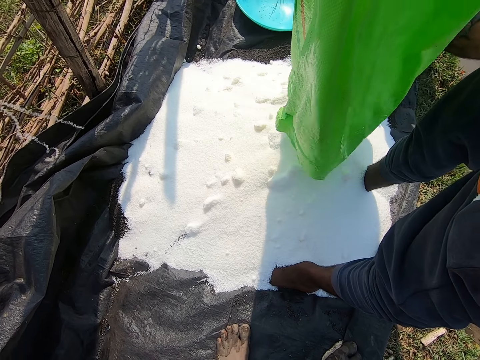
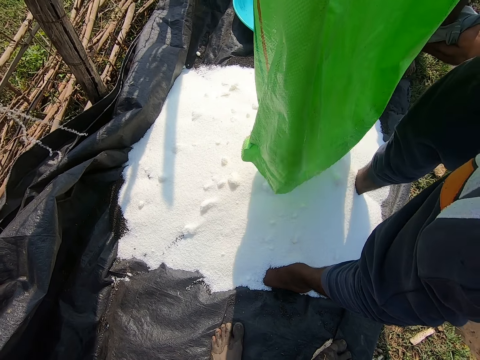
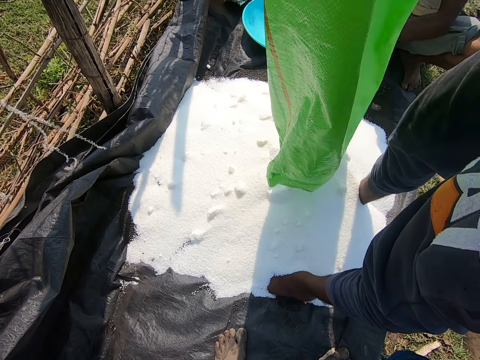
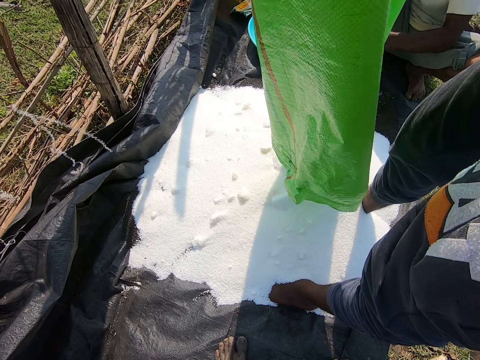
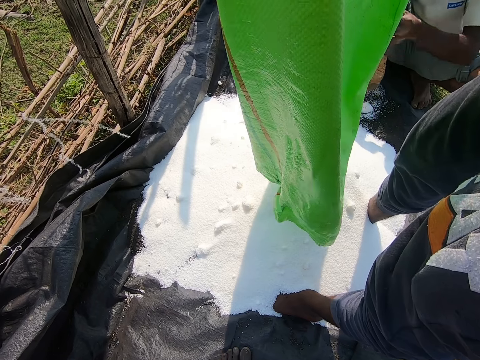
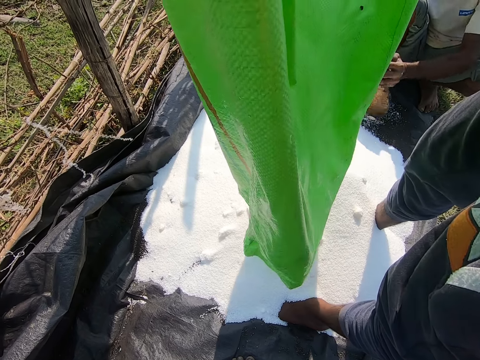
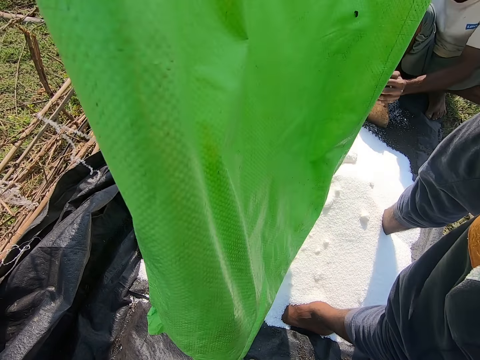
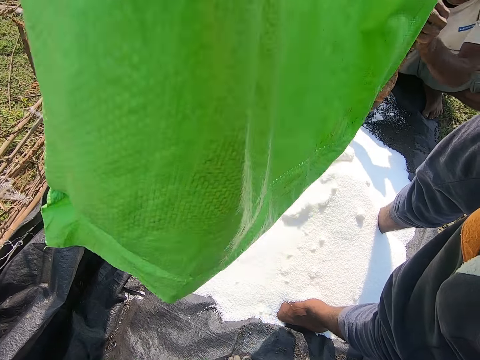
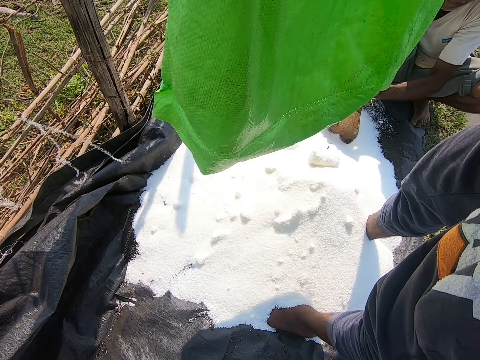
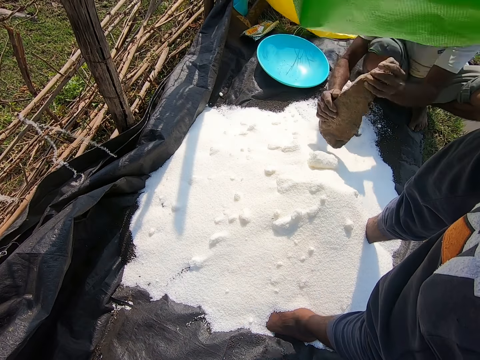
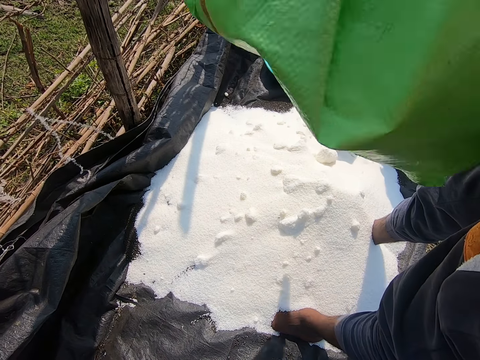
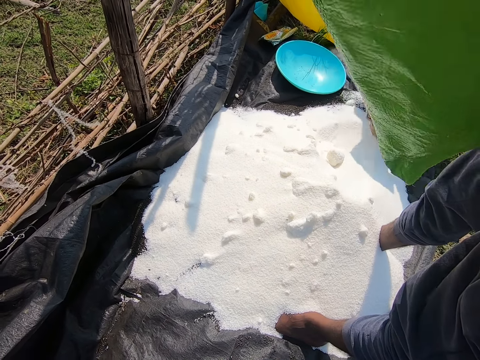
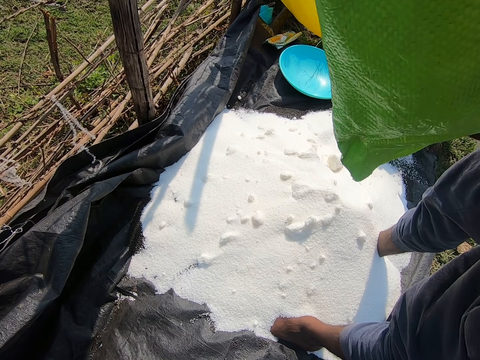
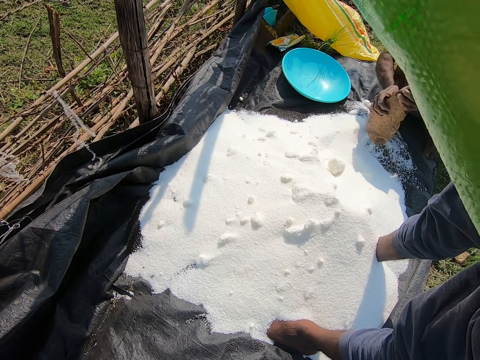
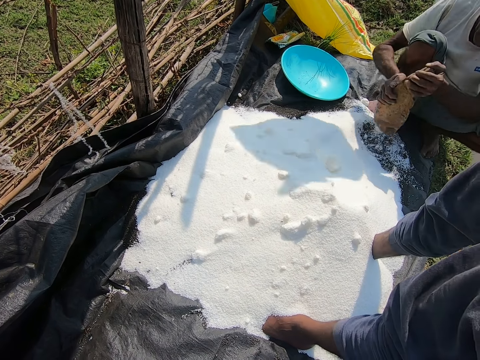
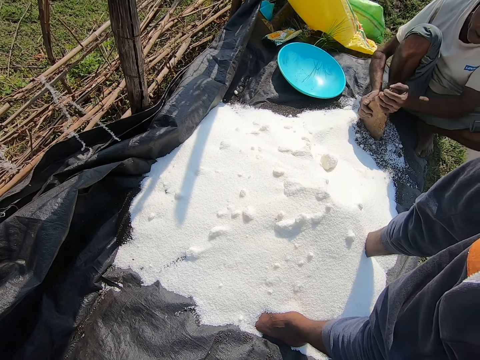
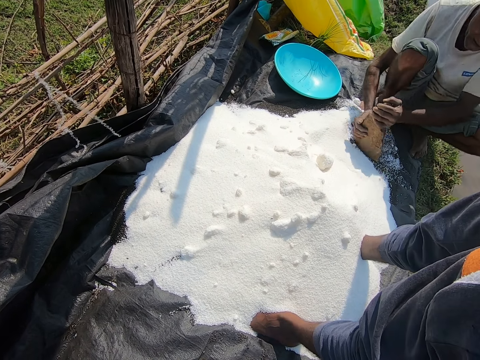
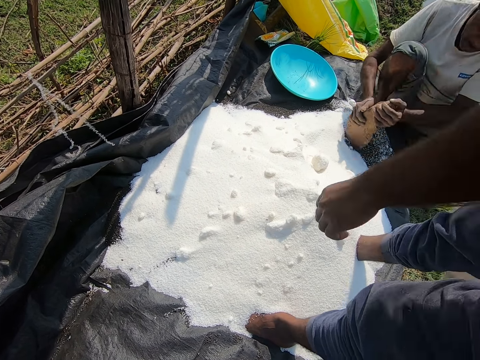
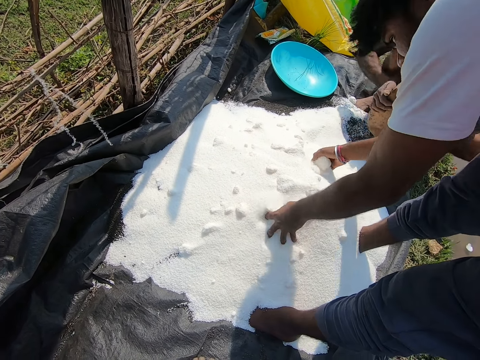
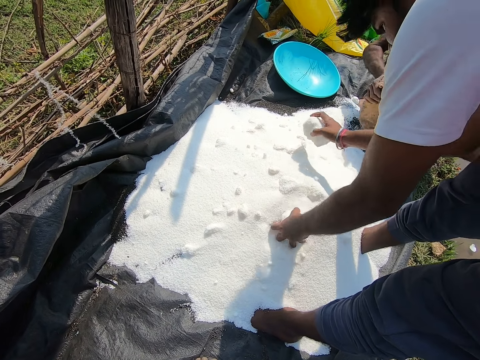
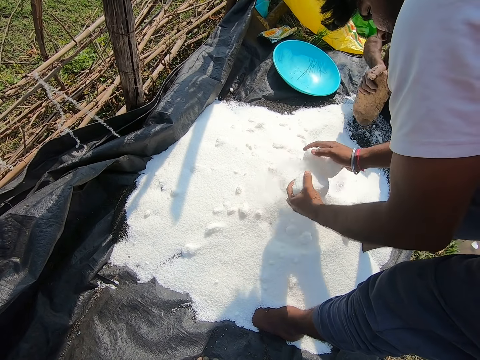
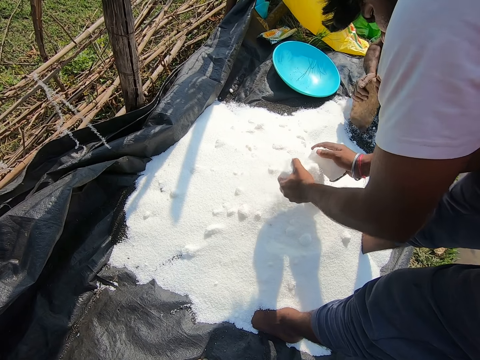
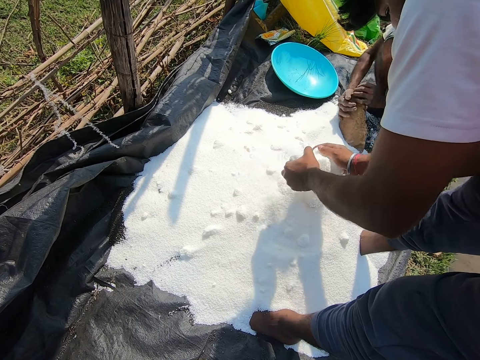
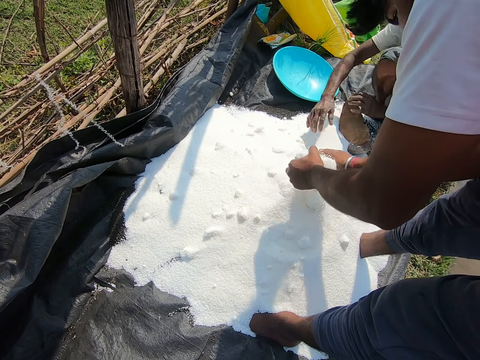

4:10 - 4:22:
A person pours something from the sack with both hands. The camera wearer converses with a man. The man breaks the fertilizer clog with a stone. The camera wearer drops the sack. Another person spreads something with the stone. The camera wearer scratches fertilizer clogs together.

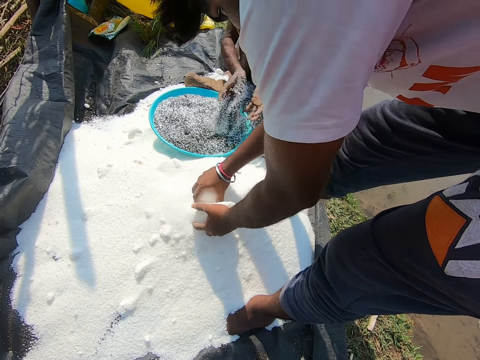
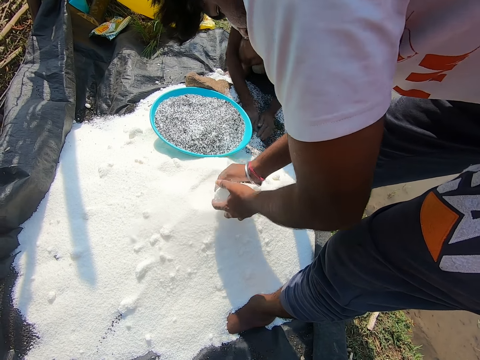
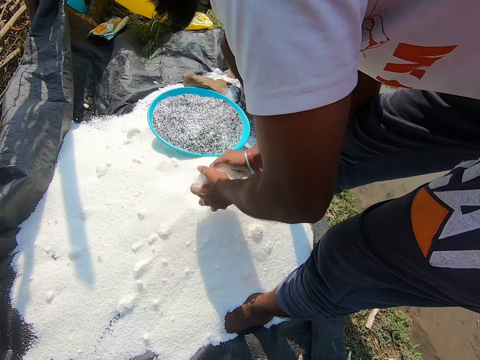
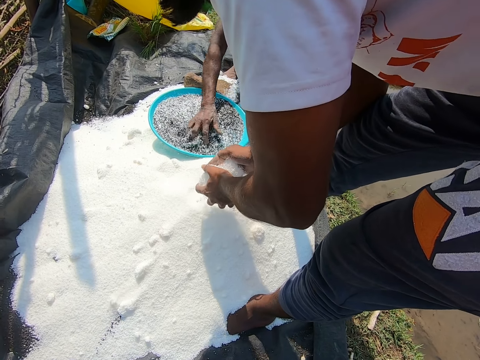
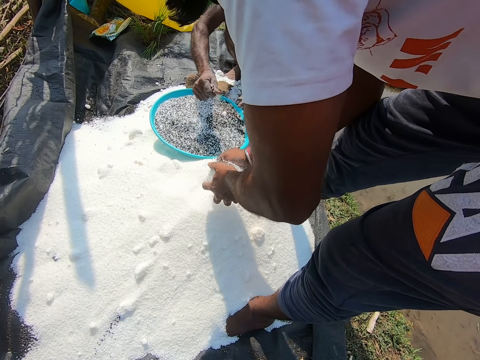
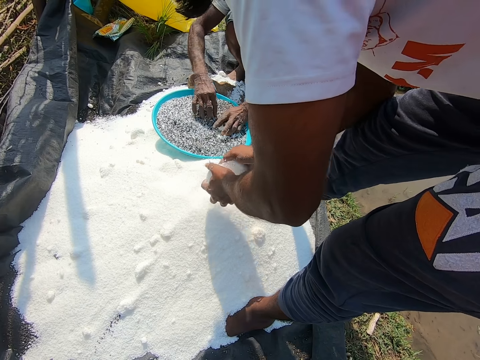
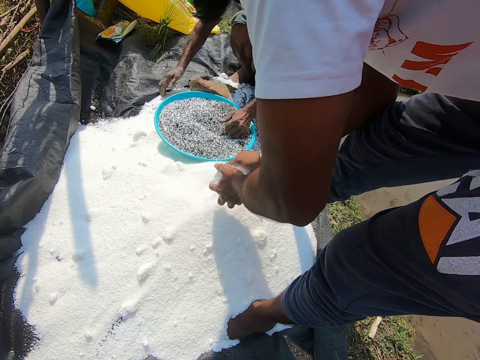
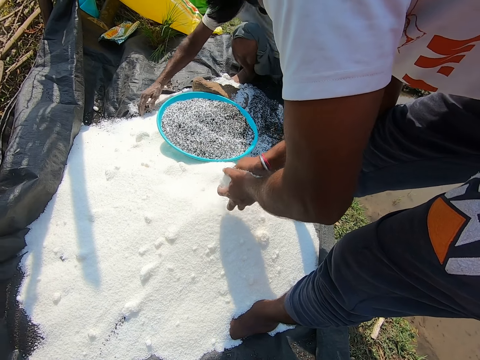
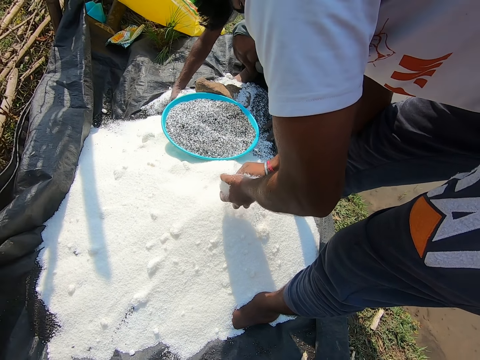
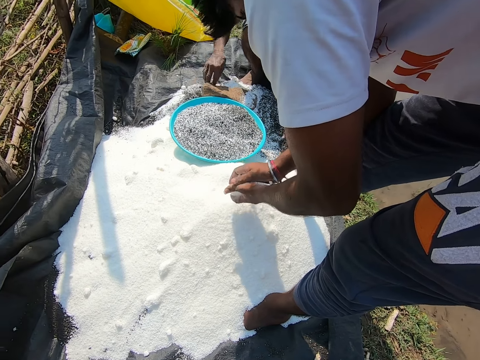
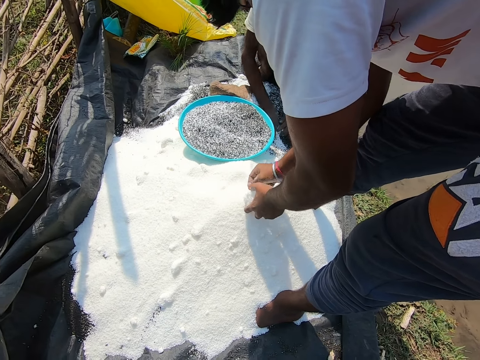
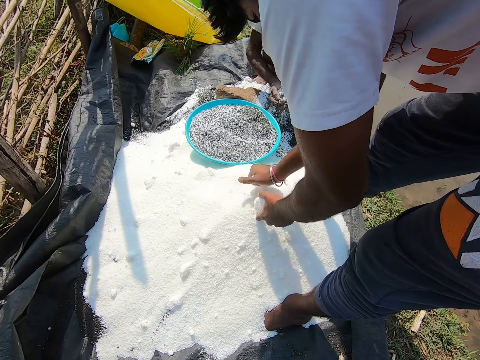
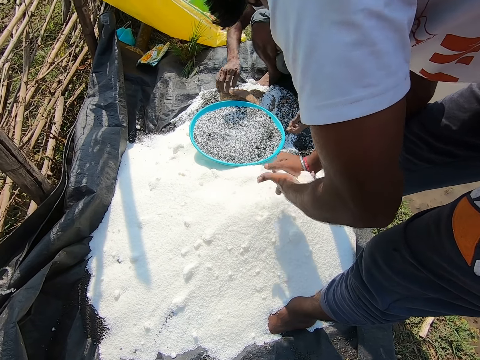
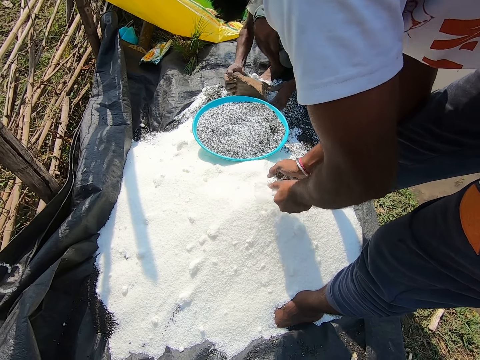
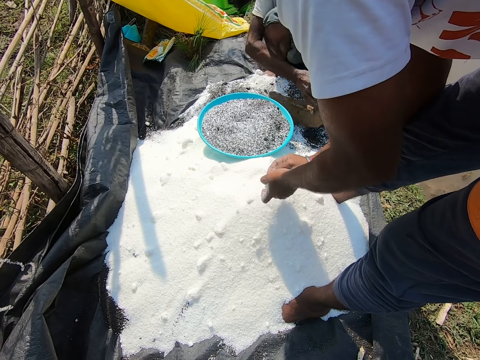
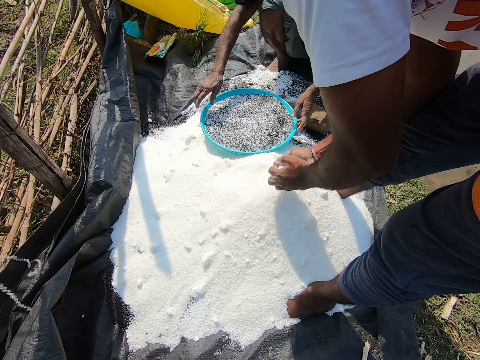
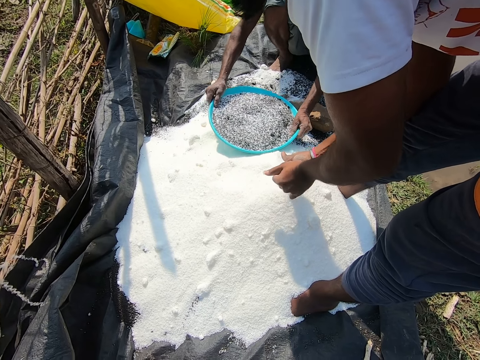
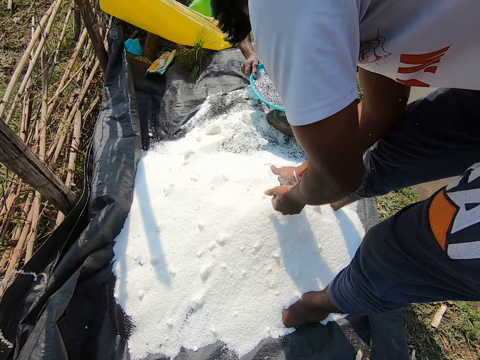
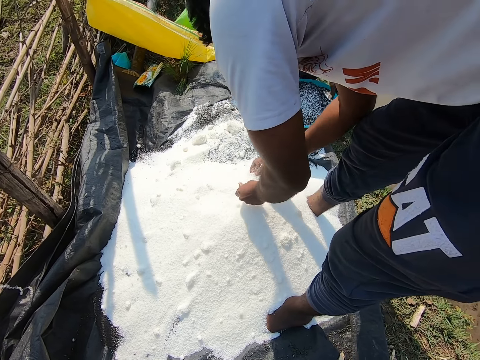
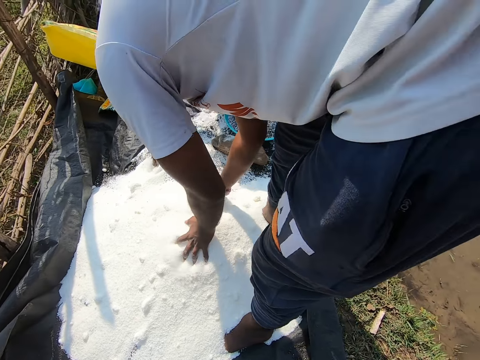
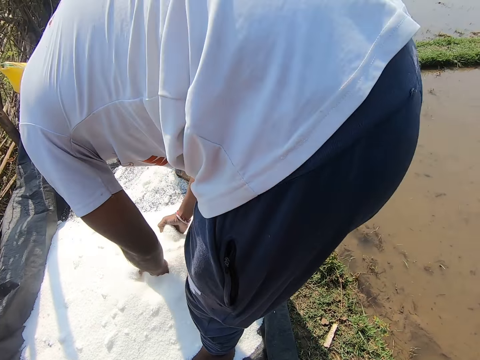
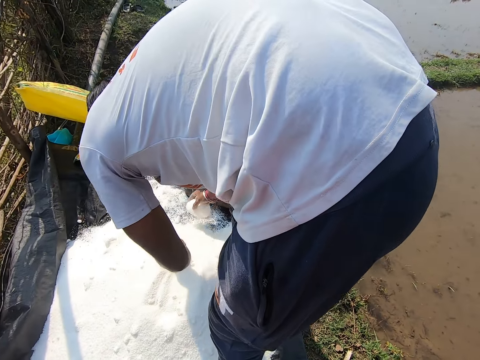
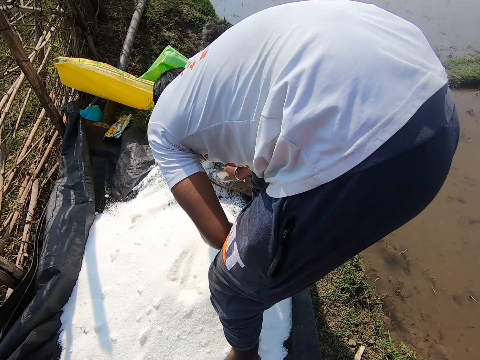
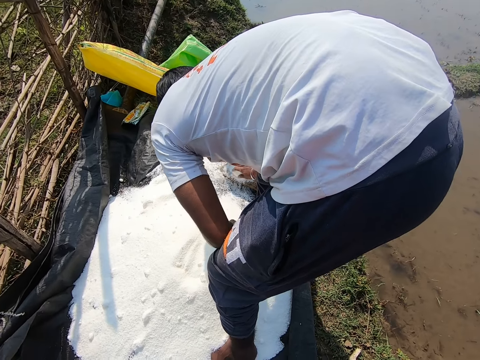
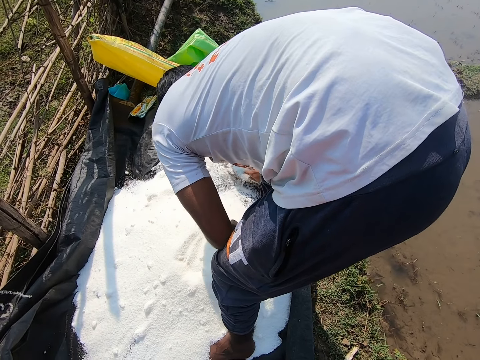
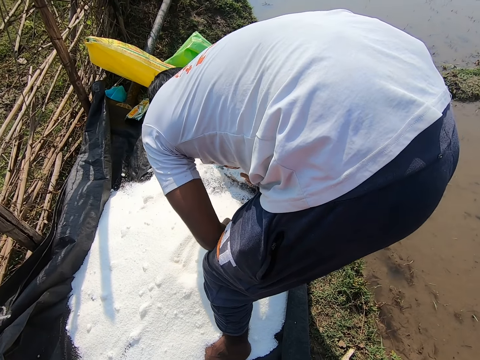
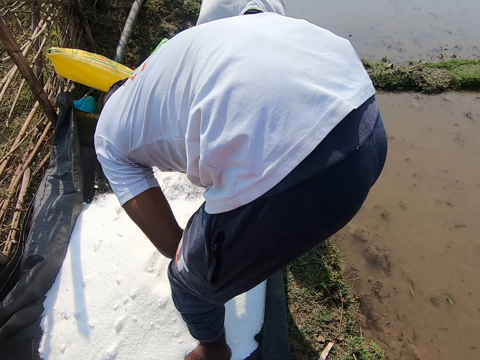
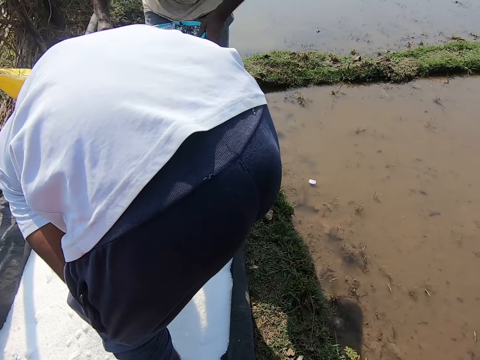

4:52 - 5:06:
A person picks up a ball of salt or white substance. Another person pours grains in the plastic tasla or basin. The other person scoops a substance on the ground. The first person rubs salt on the hands. The other person pours the grains in the plastic tasla, speaks to the first person, and sorts the substance in the basin. The first person scratches two white substances. The other person talks to the first person and mixes salt with the grains. The first person talks to the other person. The other person scoops grains with salt with both hands on the ground, pours the grains in the plastic tasla, and moves a stone on the ground. The first person breaks a white substance. The other person lifts the plastic tasla with grains, carries the basin across the ground, and talks to the first person. The first person talks to the other person, picks up a ball of salt, and rubs the ball of salt on the stone. The camera wearer looks around. The other person raises the basin.
